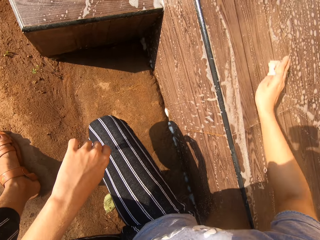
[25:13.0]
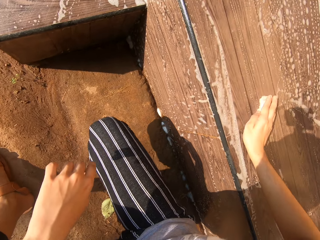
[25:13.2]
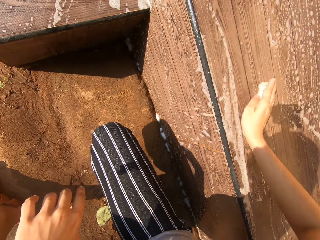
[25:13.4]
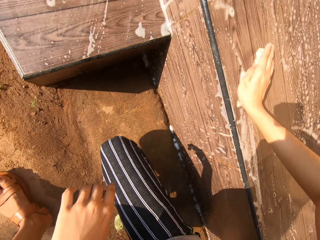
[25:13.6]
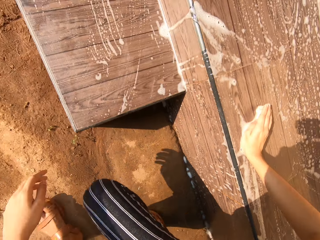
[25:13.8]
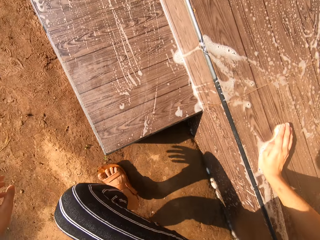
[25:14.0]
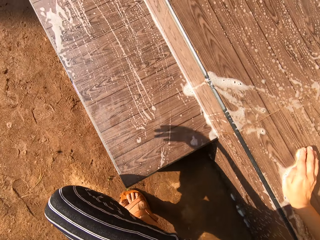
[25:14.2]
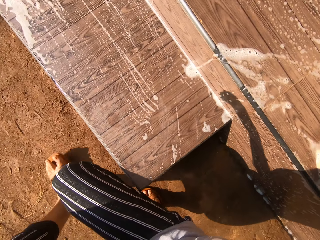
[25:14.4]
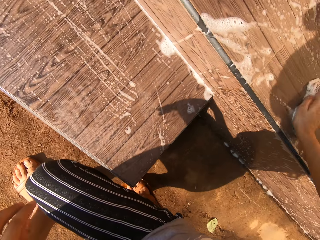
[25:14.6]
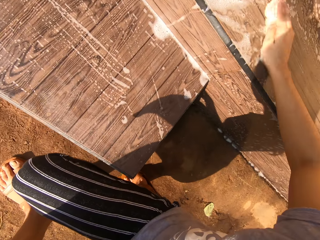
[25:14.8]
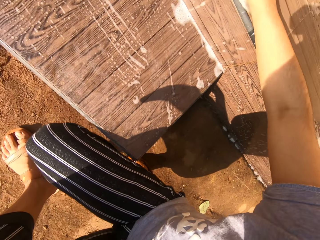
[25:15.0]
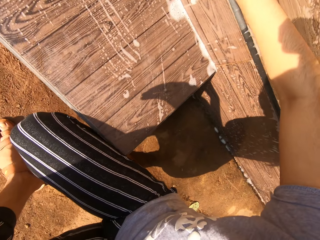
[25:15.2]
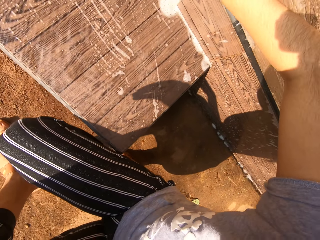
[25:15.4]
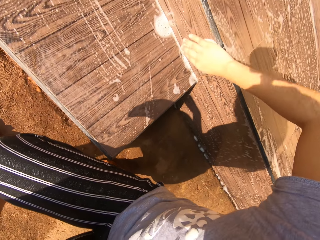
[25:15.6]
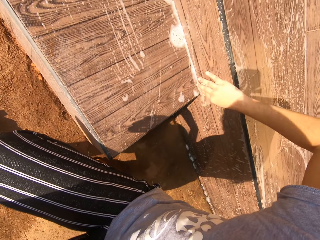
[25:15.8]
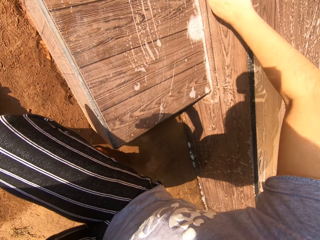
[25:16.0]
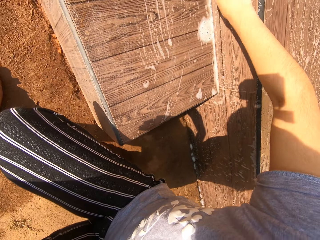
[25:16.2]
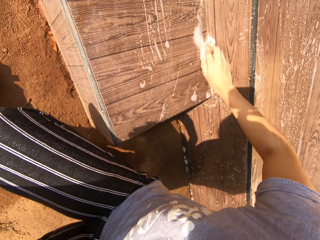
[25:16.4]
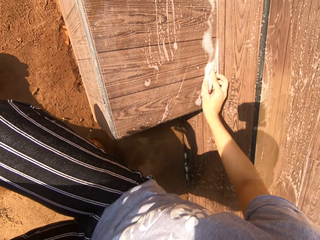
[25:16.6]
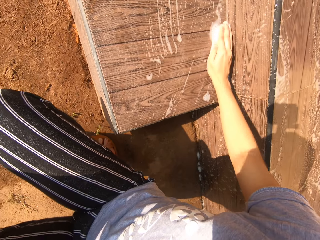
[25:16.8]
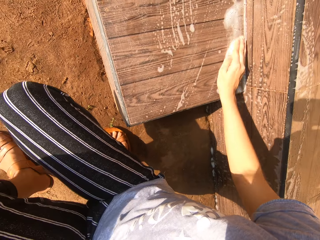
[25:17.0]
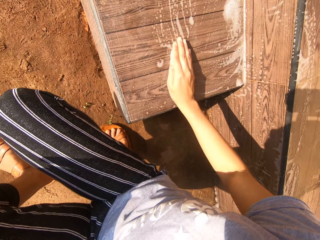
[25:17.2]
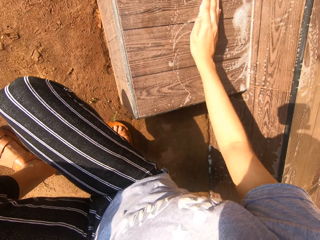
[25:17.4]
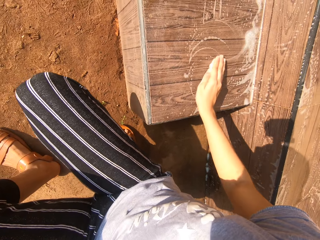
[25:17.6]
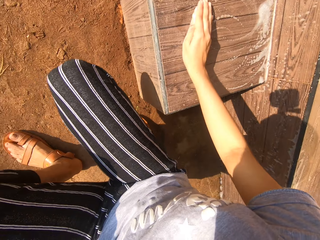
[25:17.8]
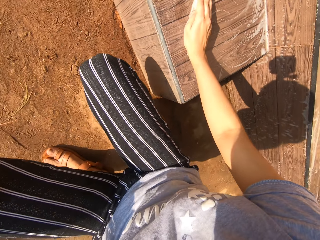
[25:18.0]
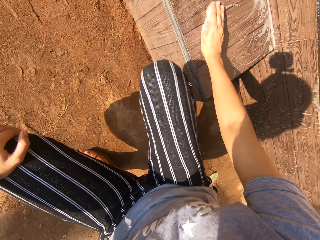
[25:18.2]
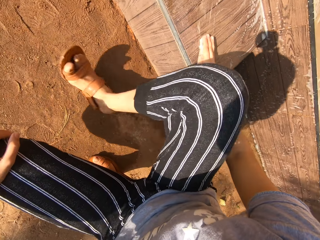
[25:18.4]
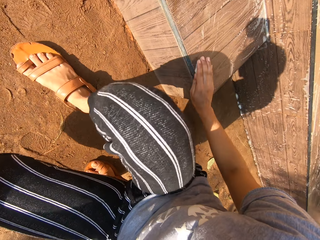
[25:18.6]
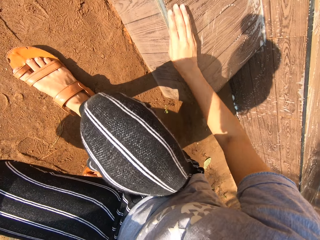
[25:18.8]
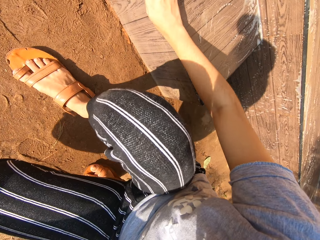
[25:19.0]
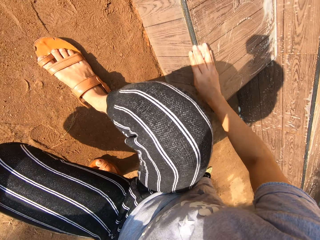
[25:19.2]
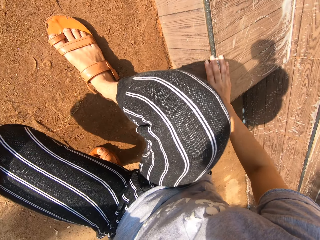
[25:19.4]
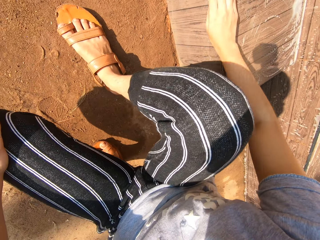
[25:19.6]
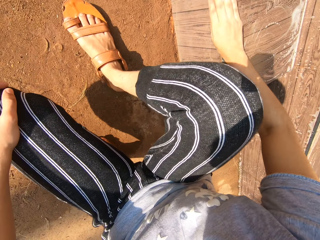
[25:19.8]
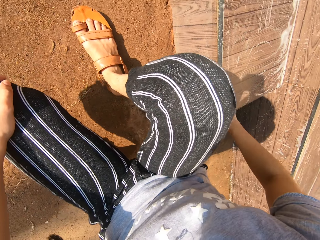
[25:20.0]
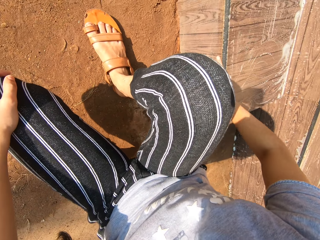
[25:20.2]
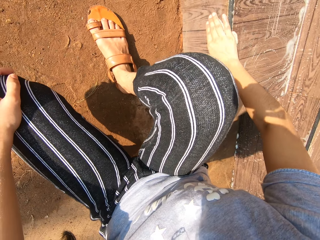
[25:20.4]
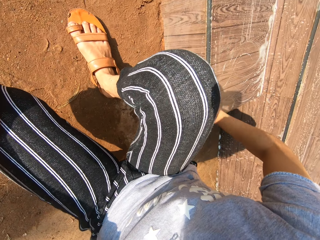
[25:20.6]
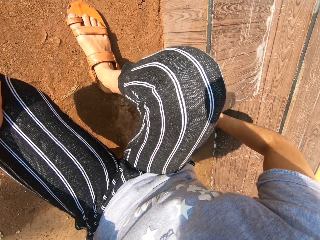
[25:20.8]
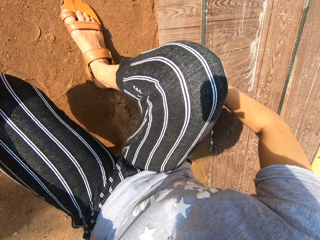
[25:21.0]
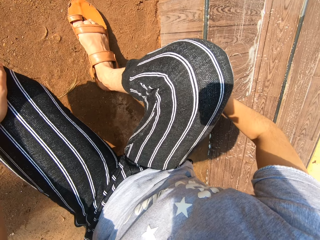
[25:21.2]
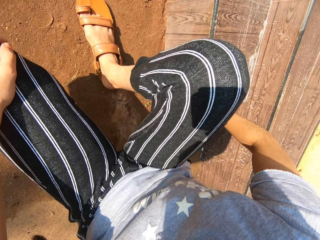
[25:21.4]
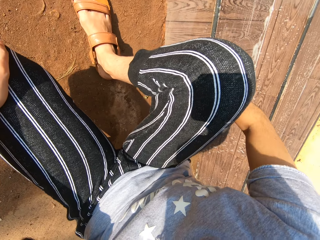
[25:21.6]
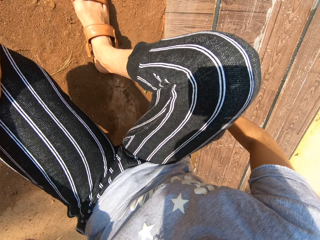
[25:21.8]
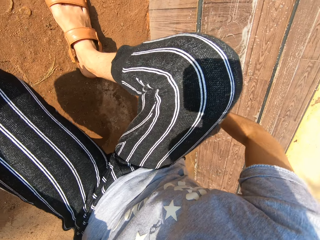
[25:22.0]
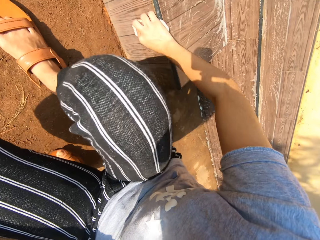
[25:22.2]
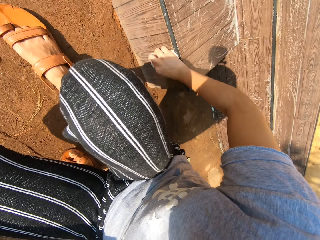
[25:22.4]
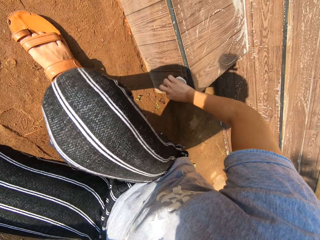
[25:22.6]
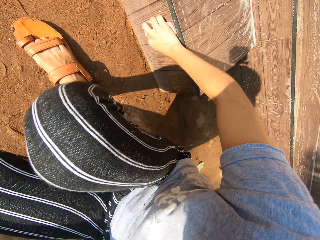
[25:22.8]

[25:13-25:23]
The camera wearer moves slightly forward. She cleans the seat with the cloth in her right hand. She adjusts her right leg.

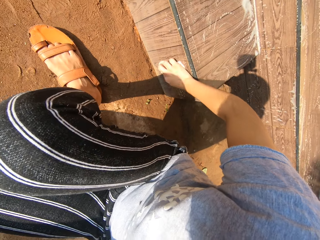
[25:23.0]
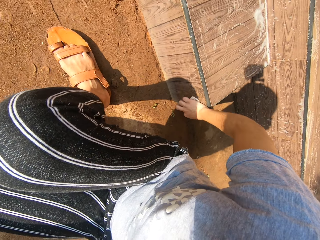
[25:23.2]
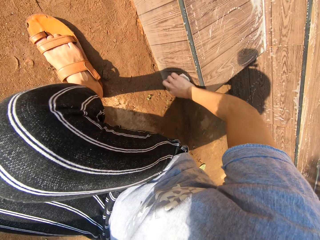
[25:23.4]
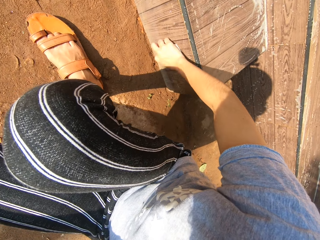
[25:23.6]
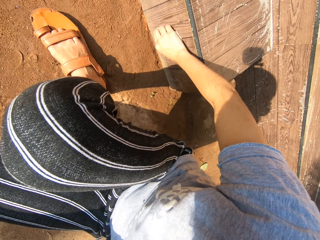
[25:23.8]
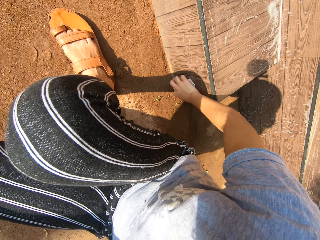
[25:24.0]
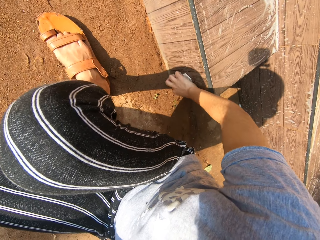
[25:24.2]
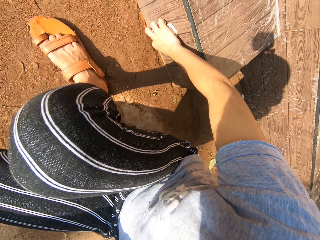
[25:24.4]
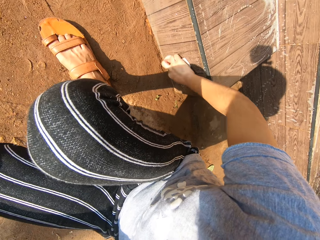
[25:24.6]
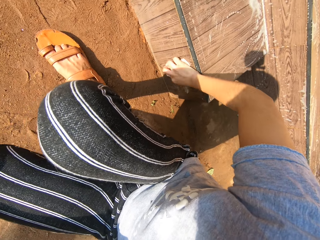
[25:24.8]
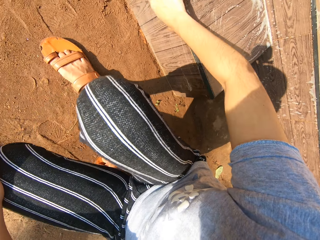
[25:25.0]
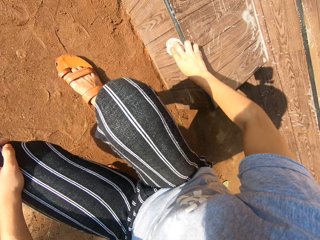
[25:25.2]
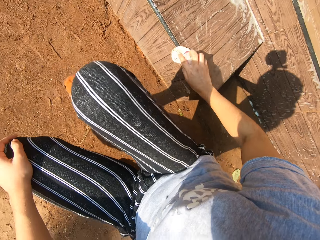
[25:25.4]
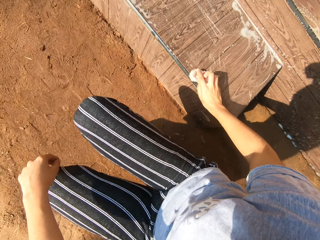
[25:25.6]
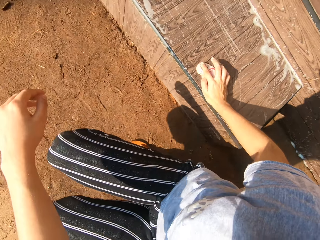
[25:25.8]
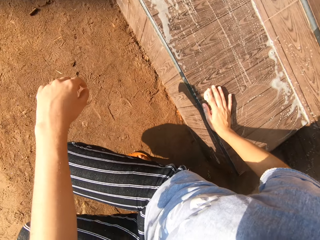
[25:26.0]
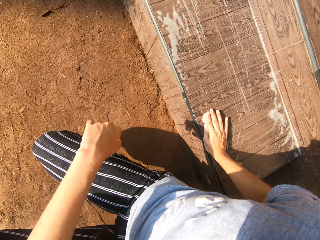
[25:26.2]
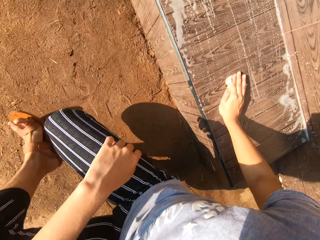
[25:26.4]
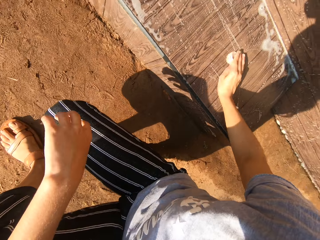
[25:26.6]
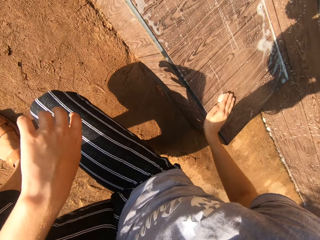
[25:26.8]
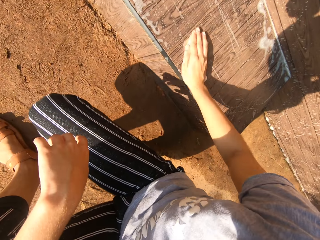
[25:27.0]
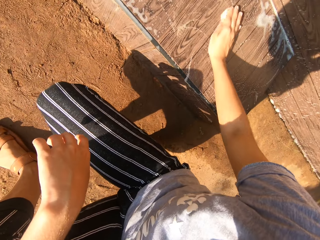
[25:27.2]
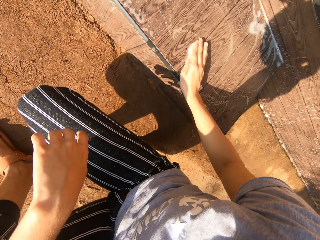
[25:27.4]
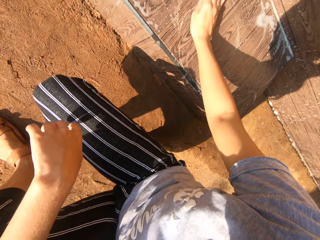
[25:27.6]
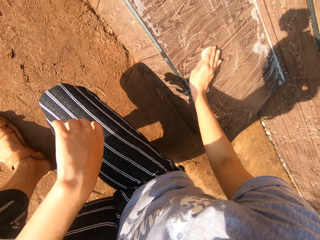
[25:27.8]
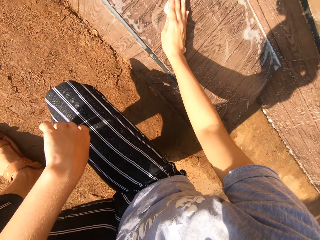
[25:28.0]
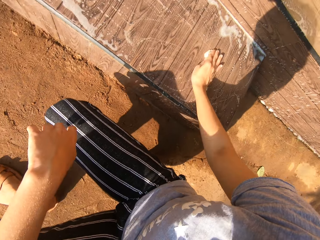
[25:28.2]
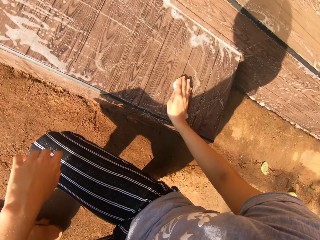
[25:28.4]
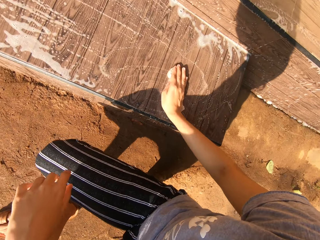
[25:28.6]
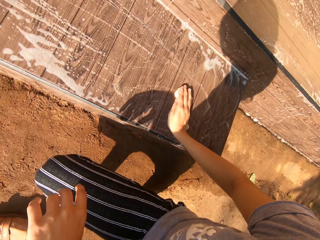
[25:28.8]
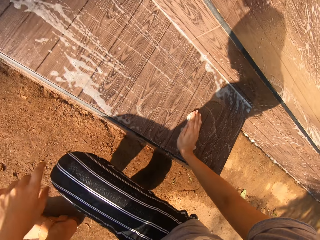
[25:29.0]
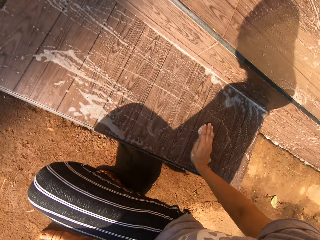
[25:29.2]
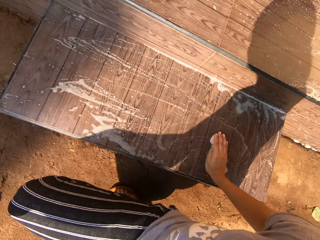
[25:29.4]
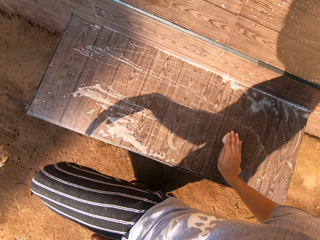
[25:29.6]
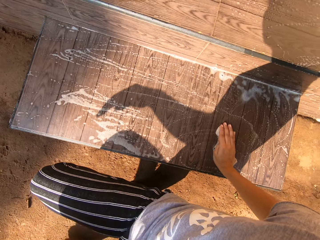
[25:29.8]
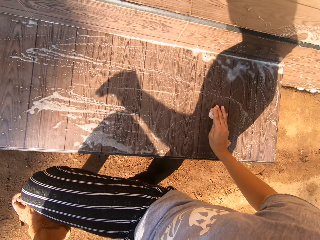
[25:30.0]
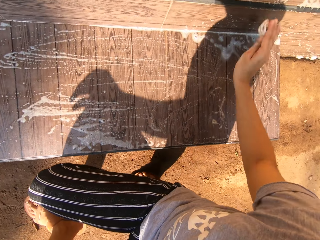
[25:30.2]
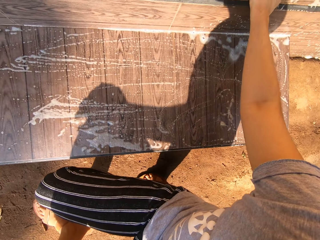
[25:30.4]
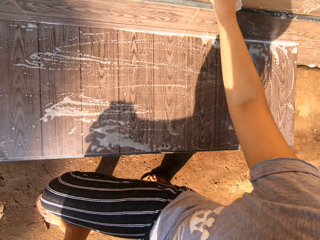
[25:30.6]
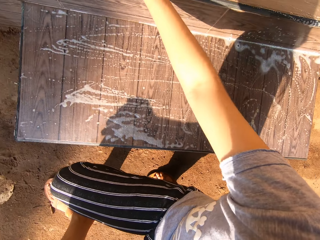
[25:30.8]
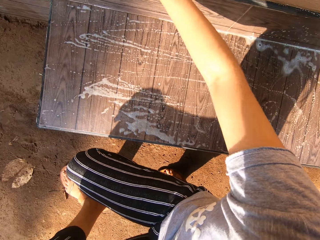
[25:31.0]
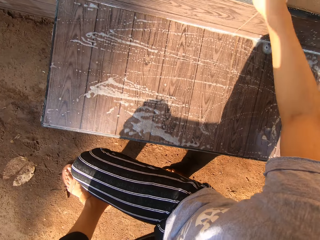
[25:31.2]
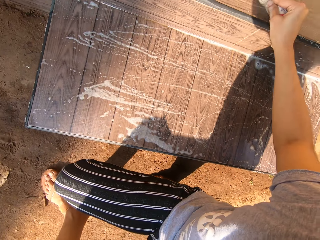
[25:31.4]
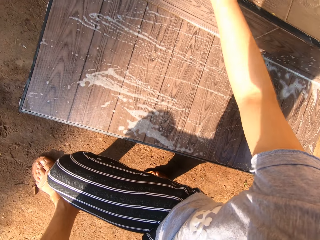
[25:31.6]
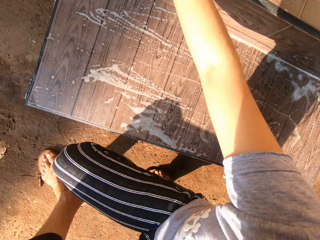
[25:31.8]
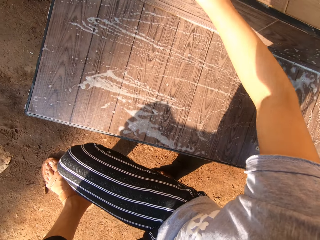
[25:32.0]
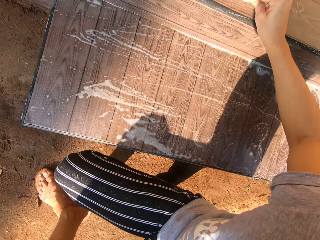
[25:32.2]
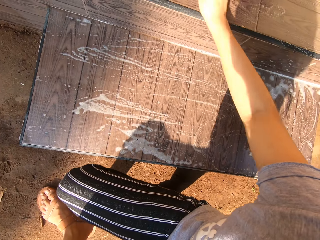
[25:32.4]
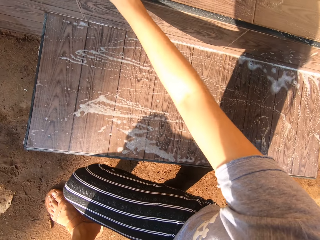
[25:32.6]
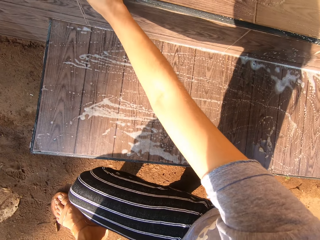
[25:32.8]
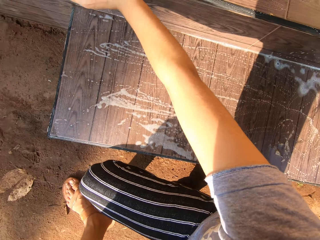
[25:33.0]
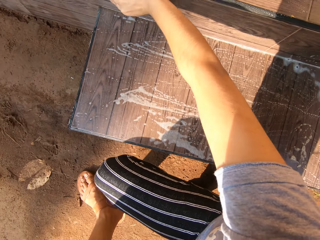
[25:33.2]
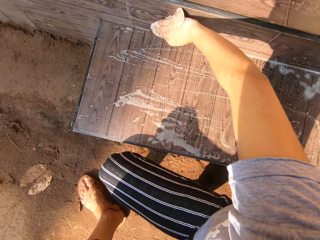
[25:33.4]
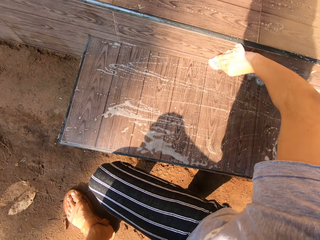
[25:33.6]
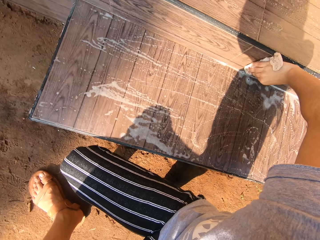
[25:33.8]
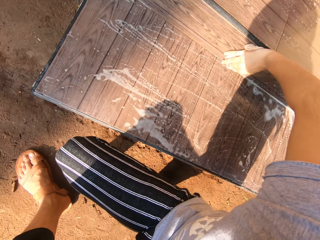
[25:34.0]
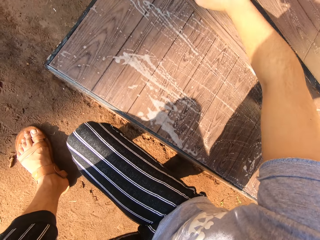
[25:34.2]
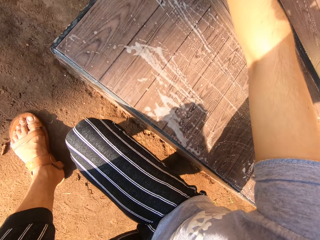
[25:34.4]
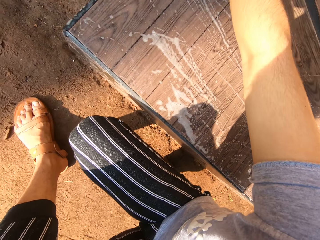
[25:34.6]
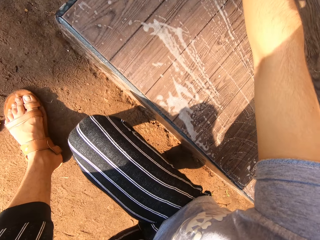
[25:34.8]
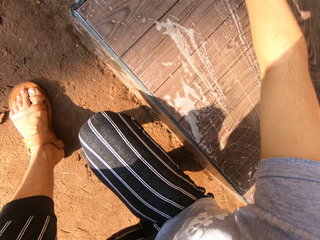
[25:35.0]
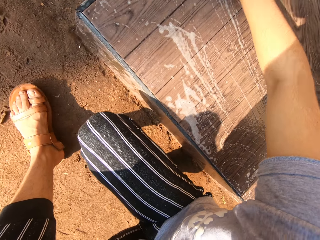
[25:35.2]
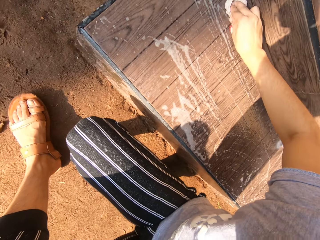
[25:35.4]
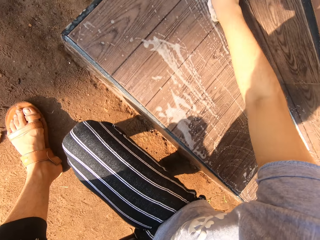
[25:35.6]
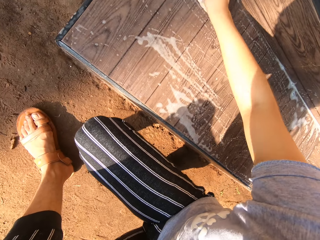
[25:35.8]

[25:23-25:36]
The camera wearer moves herself forward. She cleans the seat with the cloth in her right hand. She moves herself forward. She cleans the seat with the cloth in her right hand.
